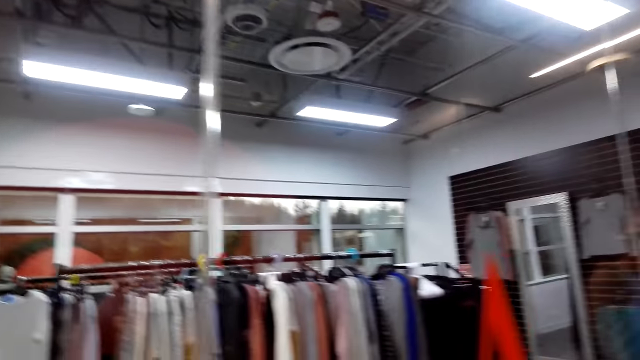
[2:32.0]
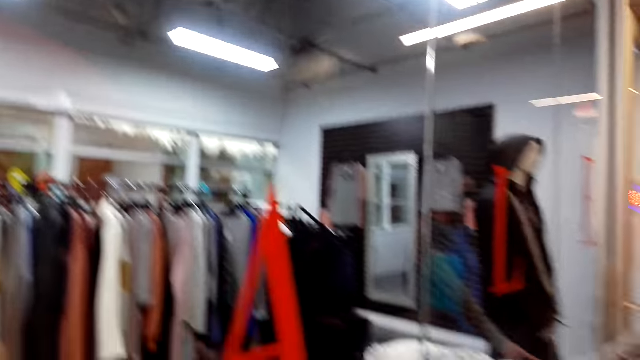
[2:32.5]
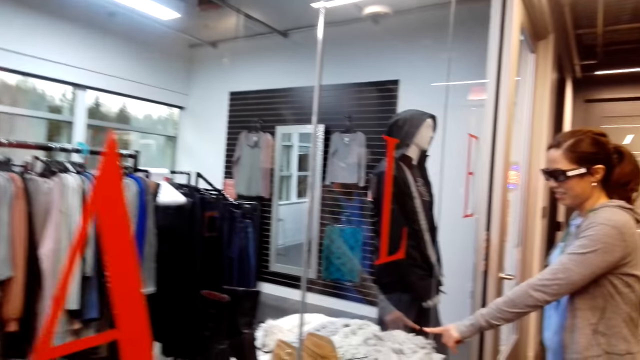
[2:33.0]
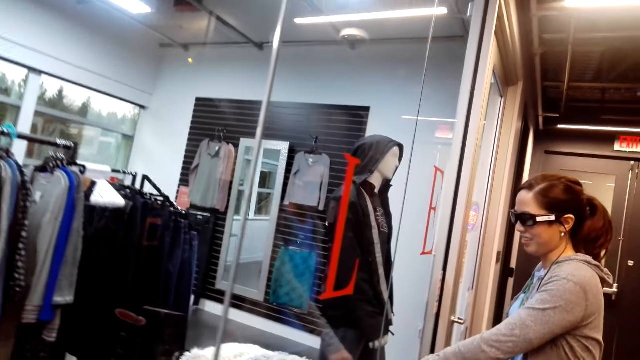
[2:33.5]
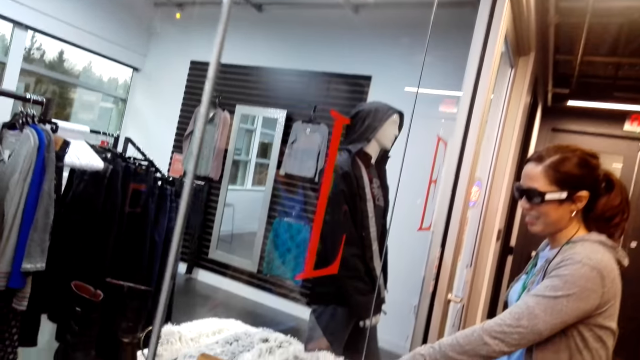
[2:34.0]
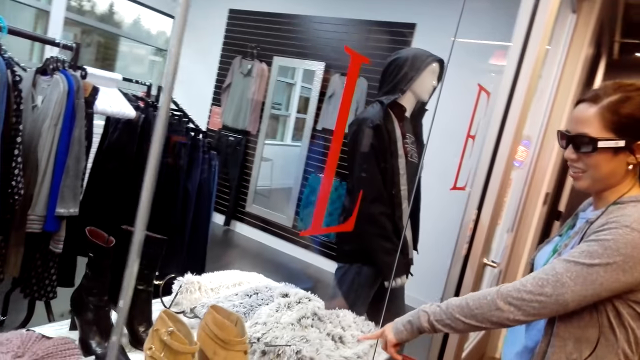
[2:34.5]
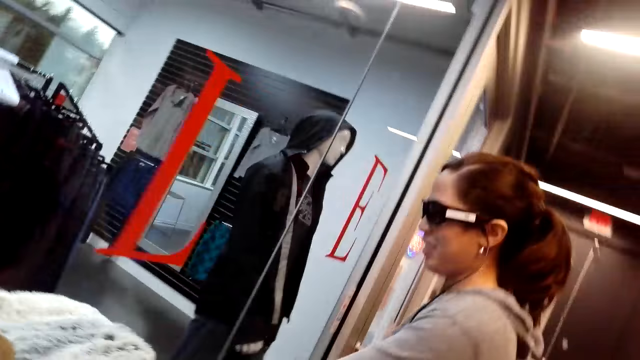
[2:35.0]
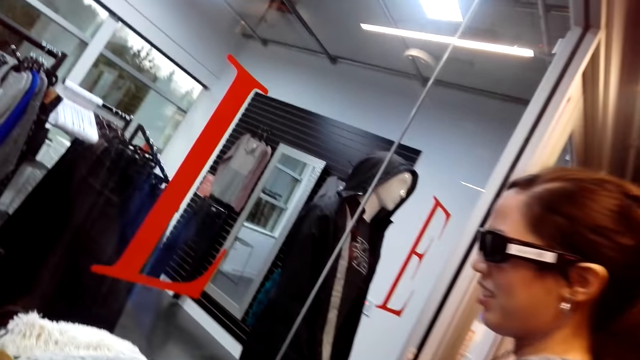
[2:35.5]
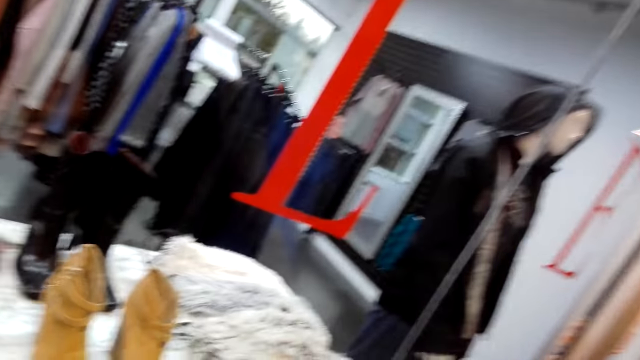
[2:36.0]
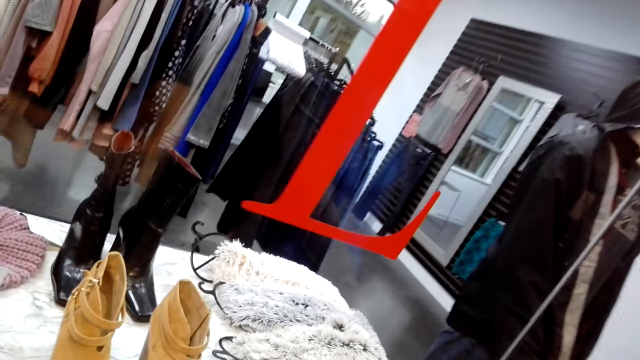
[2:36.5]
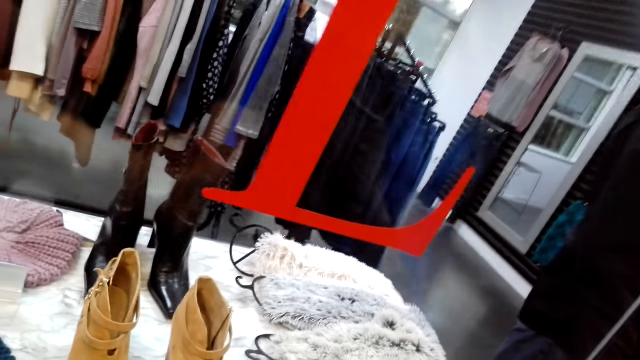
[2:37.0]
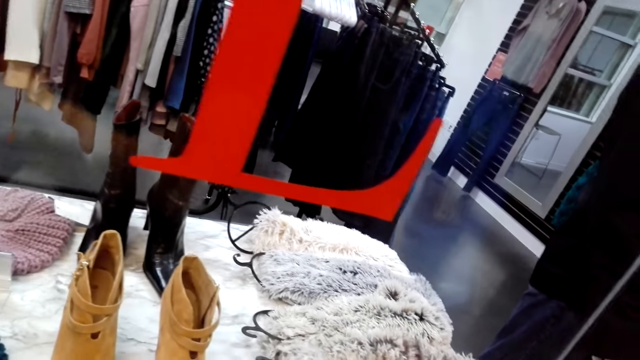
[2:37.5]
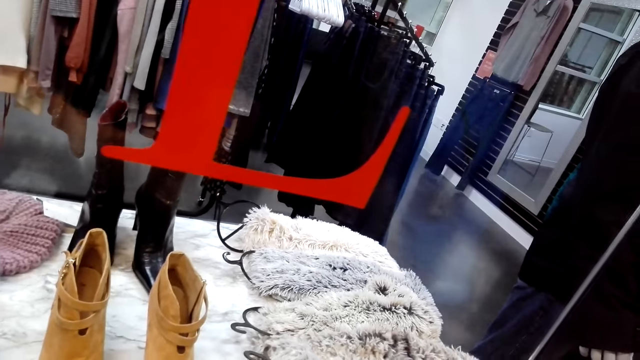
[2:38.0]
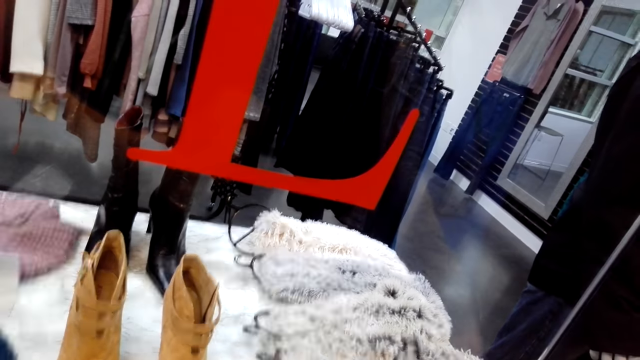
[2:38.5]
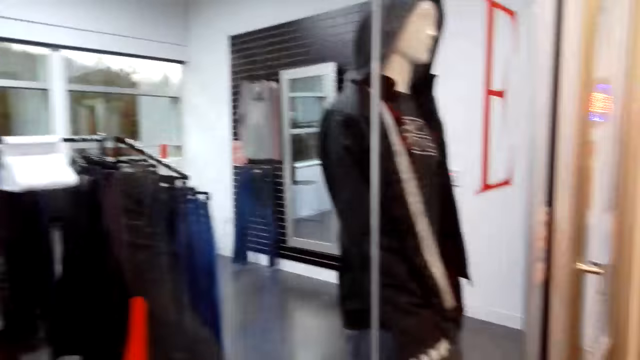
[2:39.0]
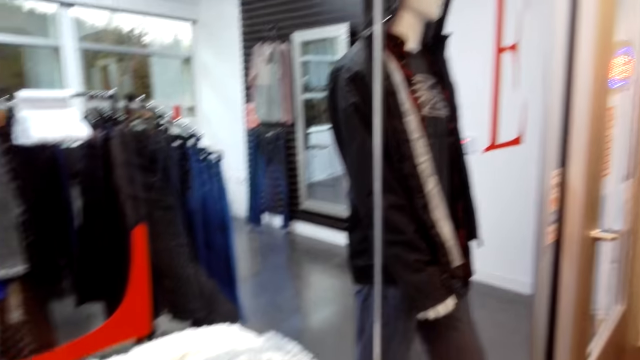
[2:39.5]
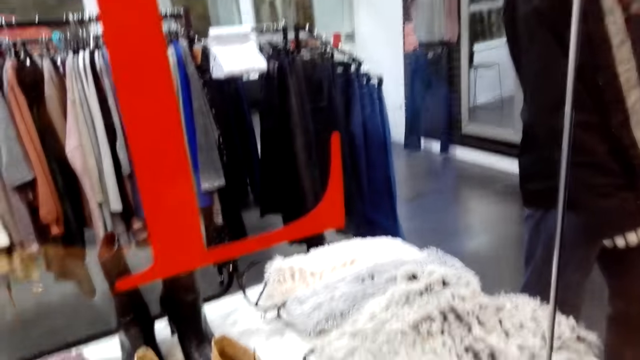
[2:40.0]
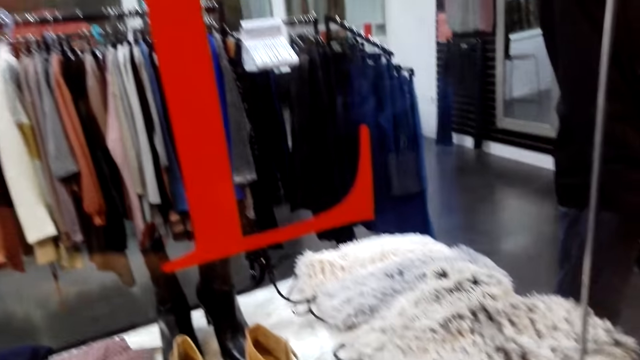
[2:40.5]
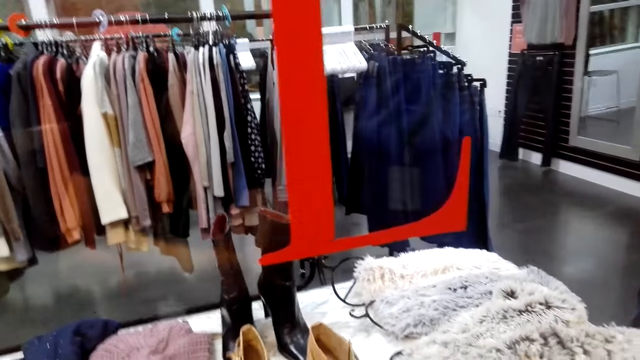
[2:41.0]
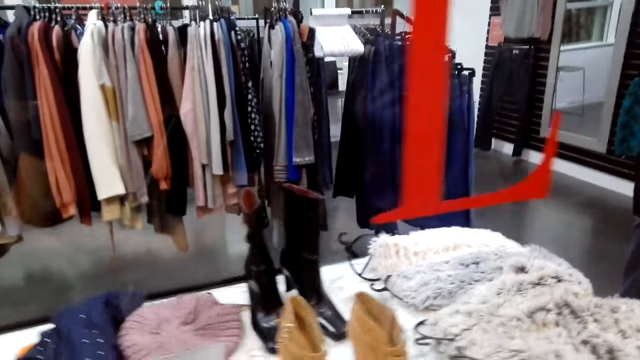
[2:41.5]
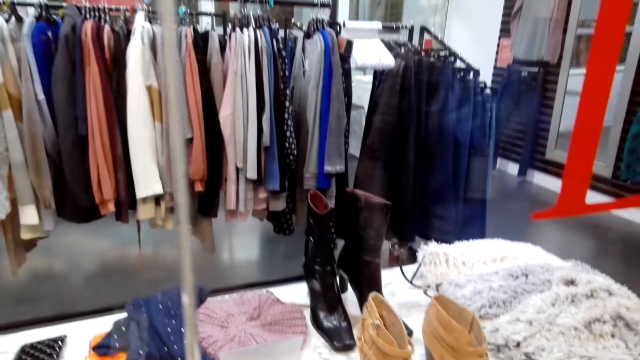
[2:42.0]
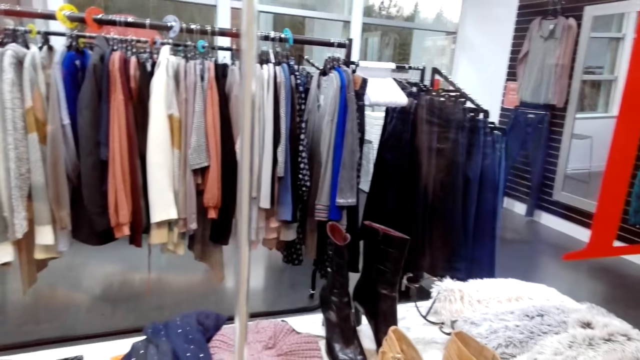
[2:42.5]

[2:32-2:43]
The camera wearer looks at the clothes in the clothes shop. A woman talks to the camera wearer. The woman points at the scarf on the display. The camera wearer dialogues with the woman. They talk to the woman. They look around the cloth store.

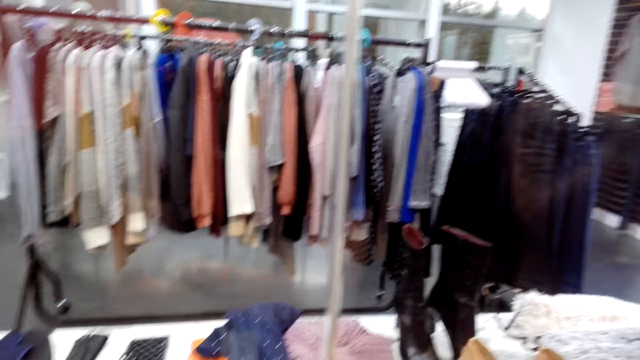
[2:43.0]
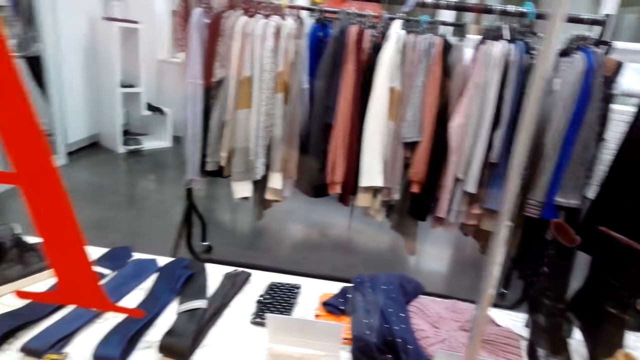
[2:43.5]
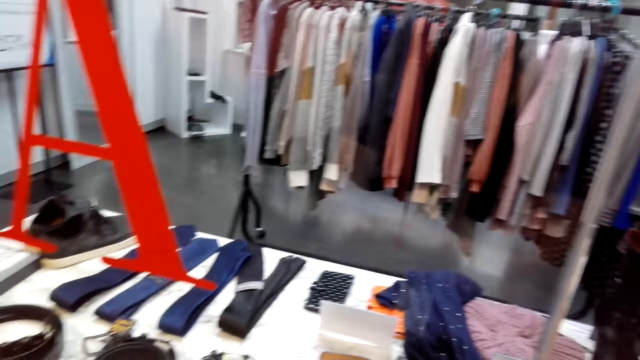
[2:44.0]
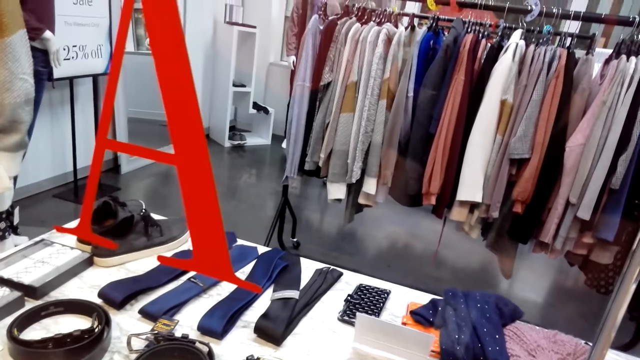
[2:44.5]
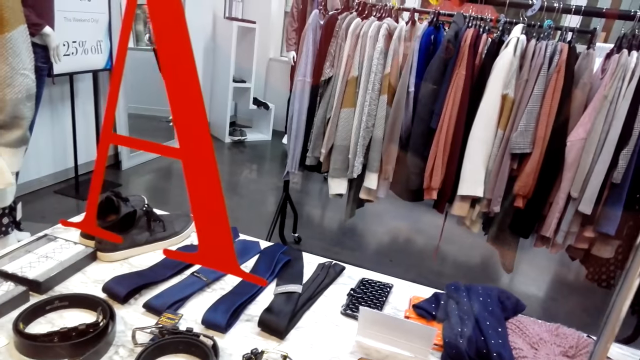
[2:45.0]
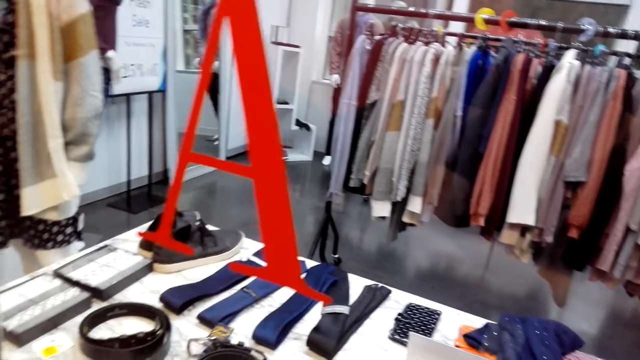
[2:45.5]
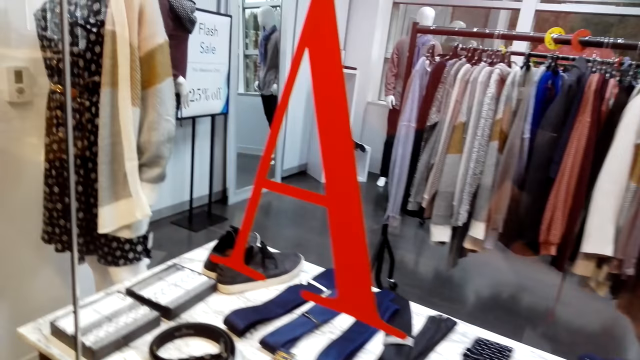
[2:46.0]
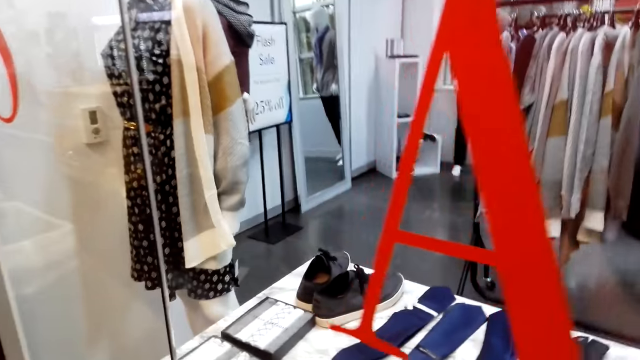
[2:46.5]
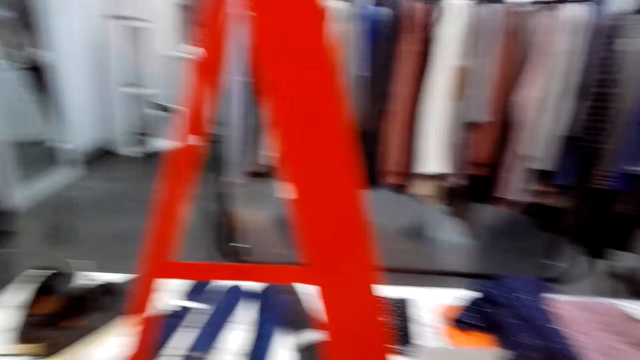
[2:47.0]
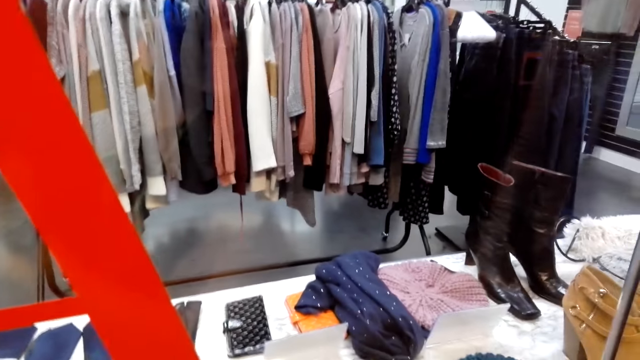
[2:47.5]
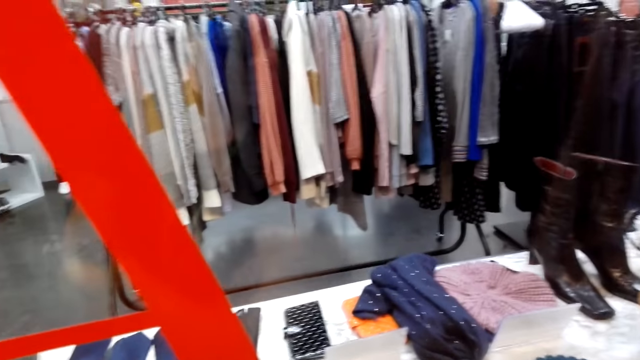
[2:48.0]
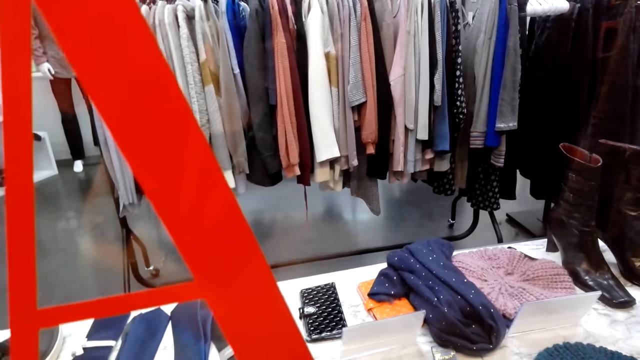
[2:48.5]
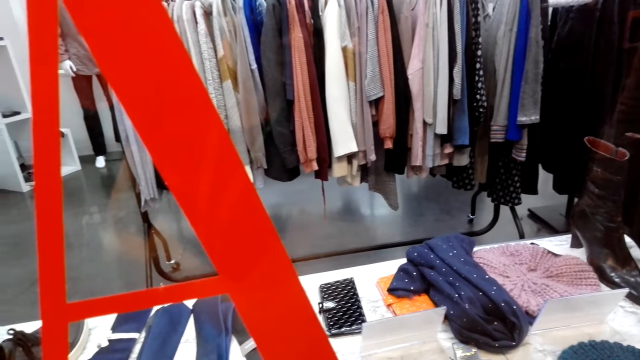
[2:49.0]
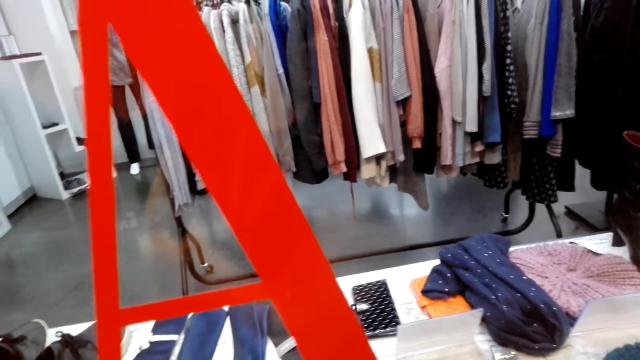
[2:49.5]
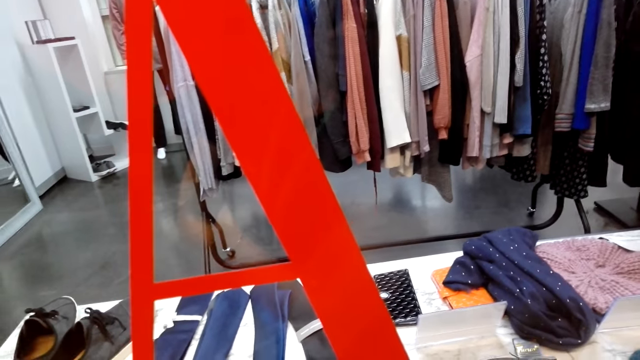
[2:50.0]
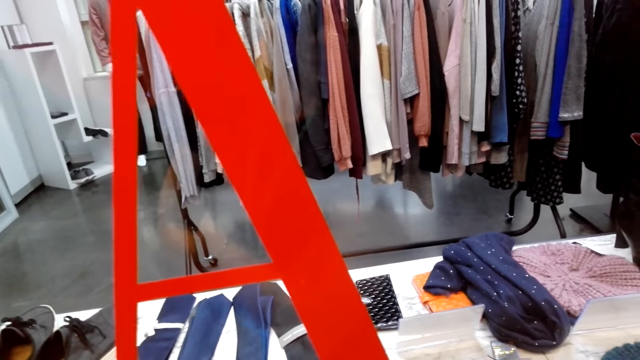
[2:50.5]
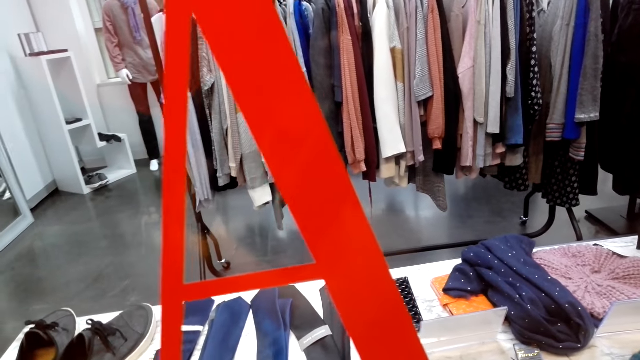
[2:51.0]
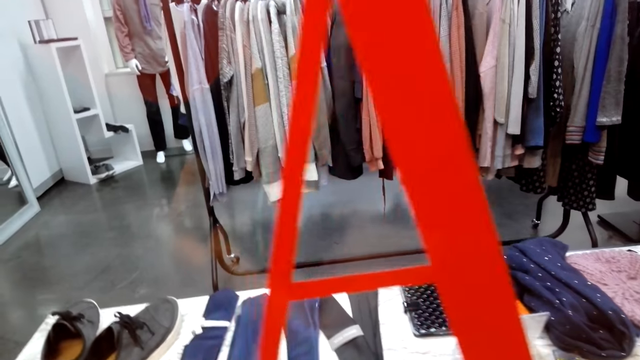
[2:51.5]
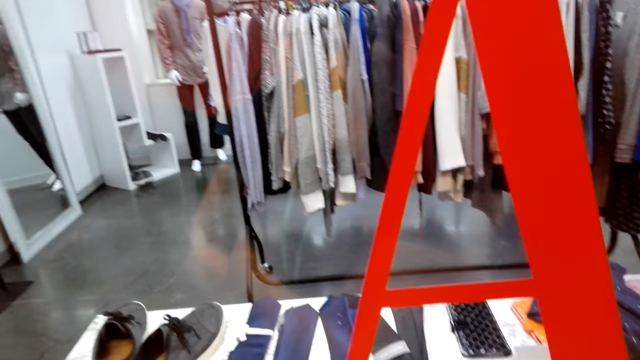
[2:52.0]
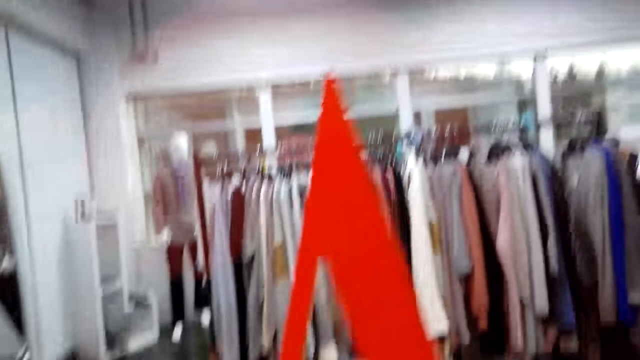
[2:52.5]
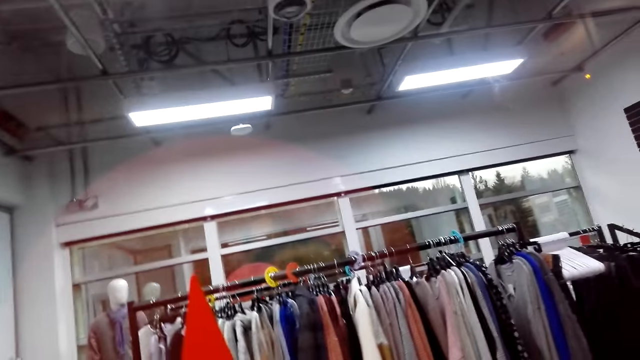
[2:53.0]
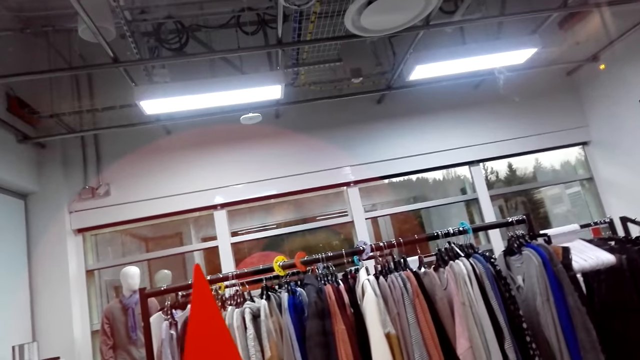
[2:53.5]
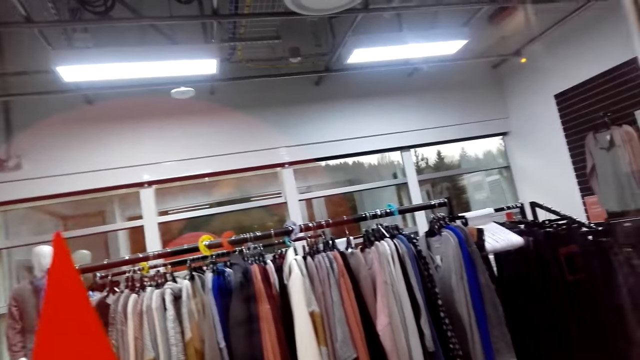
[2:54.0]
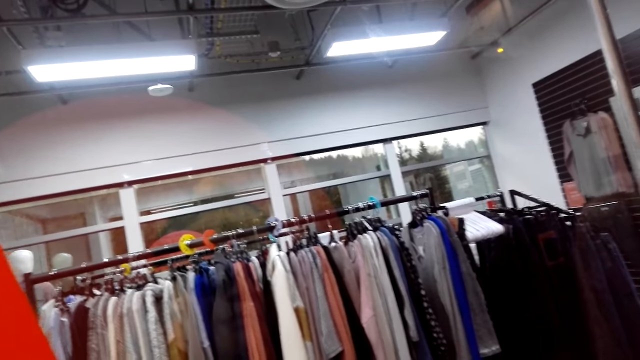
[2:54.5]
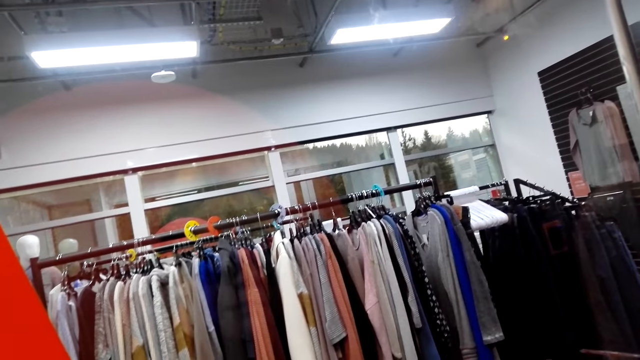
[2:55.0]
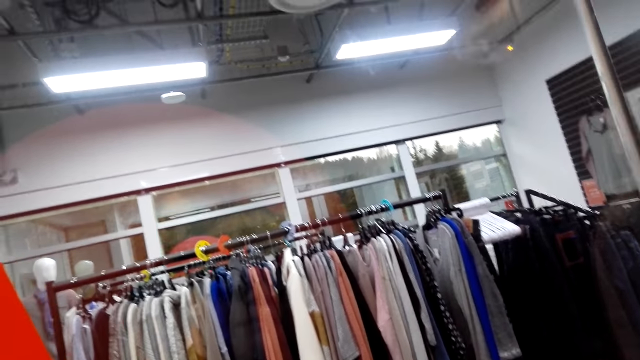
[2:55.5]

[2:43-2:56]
The camera wearer looks at the display. They look at the clothes in the clothes shop.
